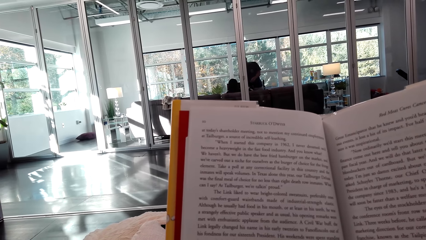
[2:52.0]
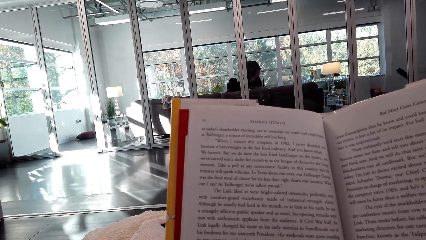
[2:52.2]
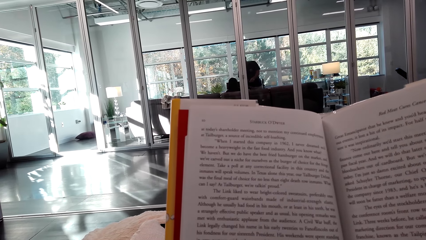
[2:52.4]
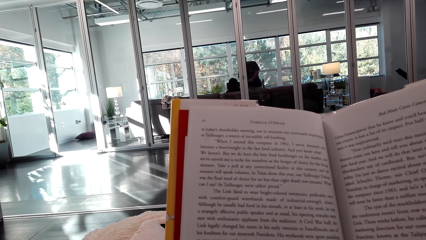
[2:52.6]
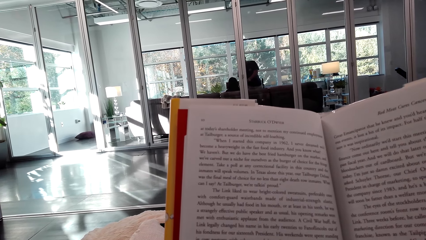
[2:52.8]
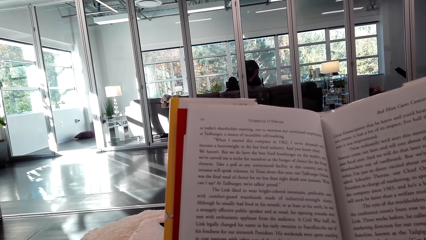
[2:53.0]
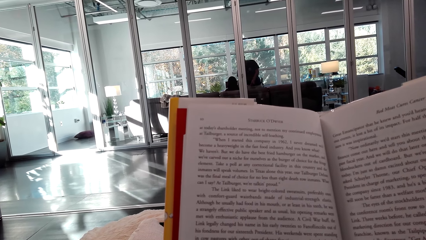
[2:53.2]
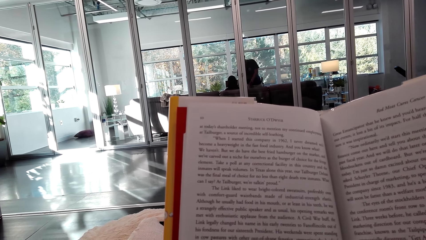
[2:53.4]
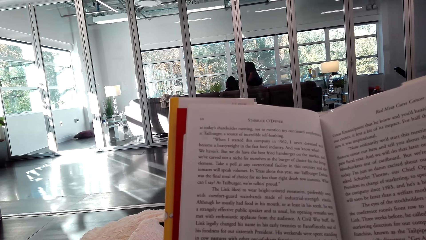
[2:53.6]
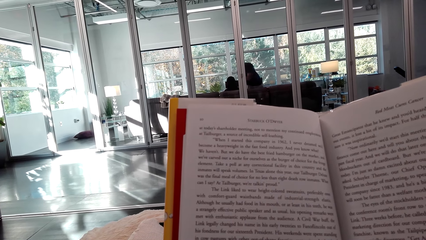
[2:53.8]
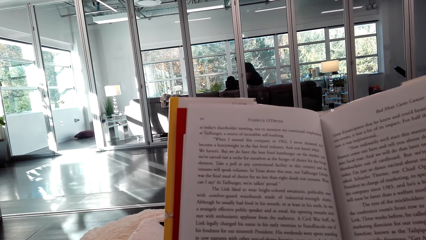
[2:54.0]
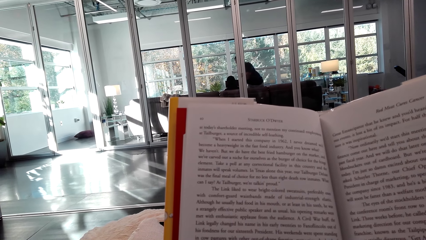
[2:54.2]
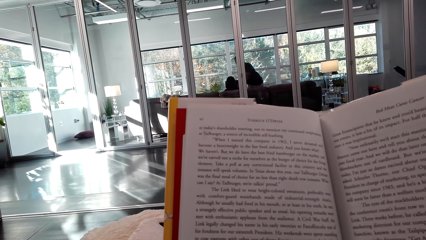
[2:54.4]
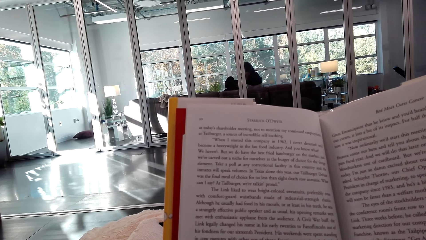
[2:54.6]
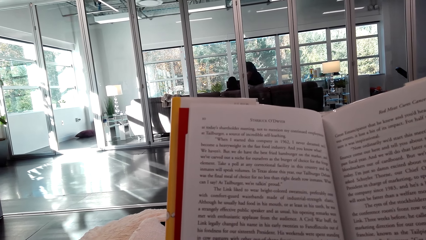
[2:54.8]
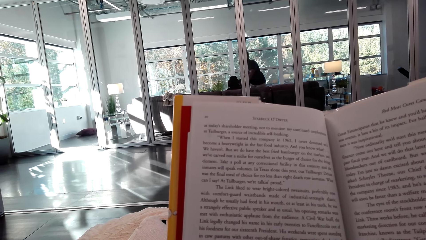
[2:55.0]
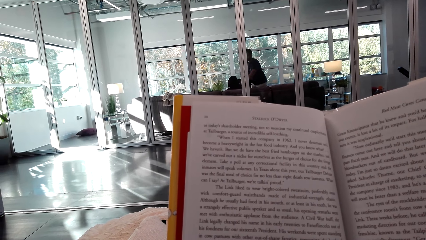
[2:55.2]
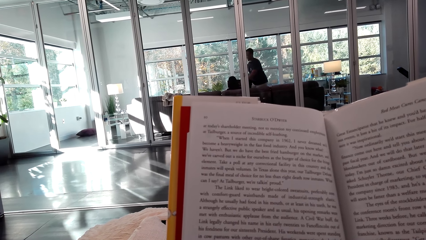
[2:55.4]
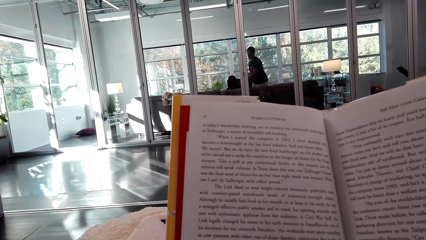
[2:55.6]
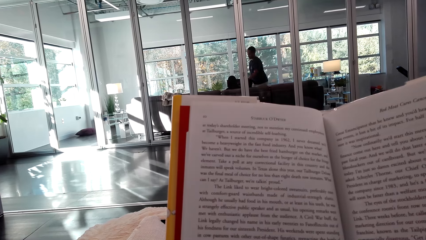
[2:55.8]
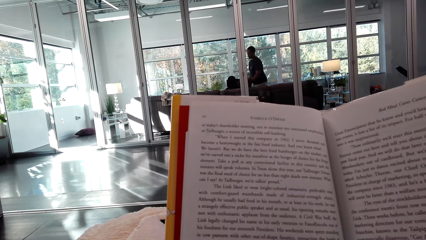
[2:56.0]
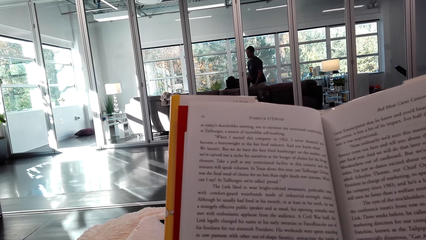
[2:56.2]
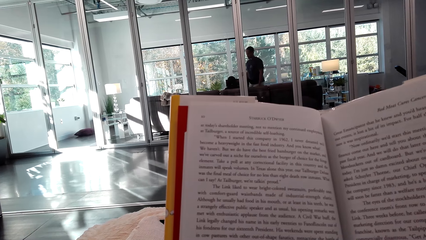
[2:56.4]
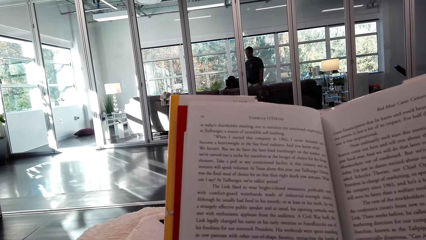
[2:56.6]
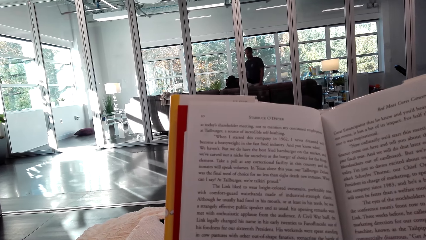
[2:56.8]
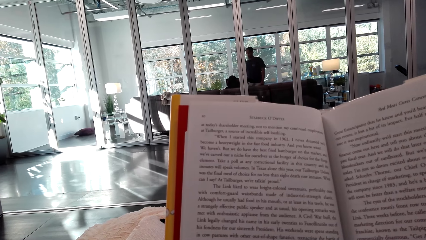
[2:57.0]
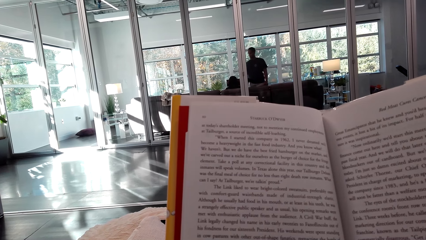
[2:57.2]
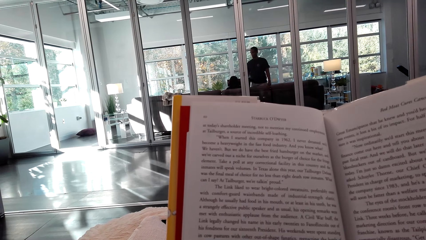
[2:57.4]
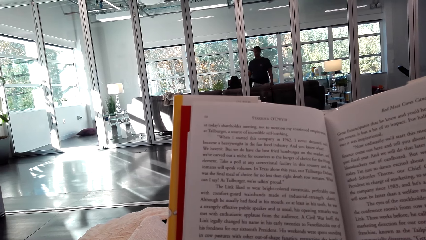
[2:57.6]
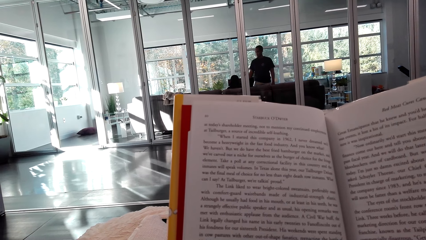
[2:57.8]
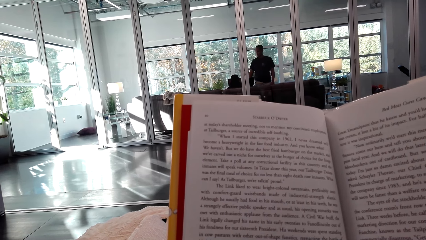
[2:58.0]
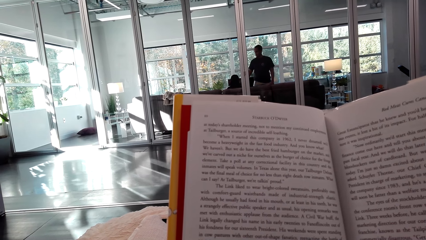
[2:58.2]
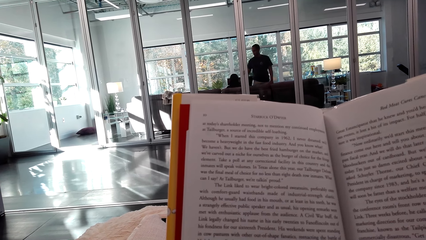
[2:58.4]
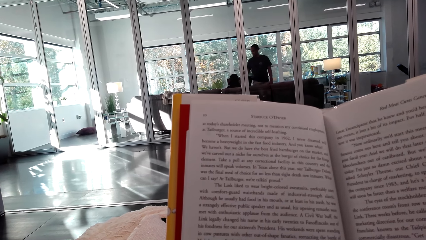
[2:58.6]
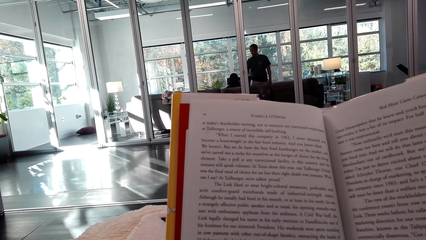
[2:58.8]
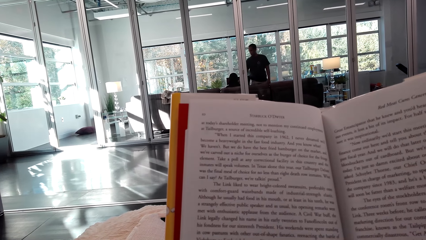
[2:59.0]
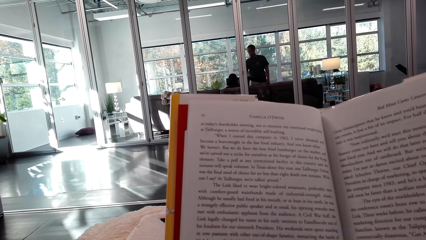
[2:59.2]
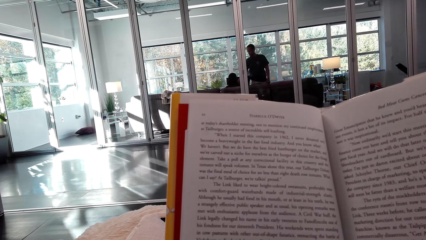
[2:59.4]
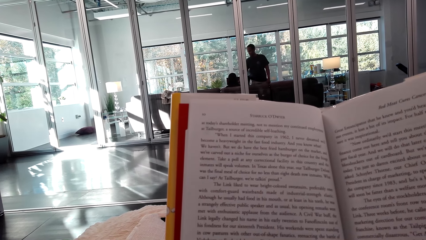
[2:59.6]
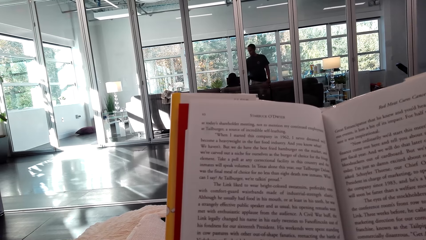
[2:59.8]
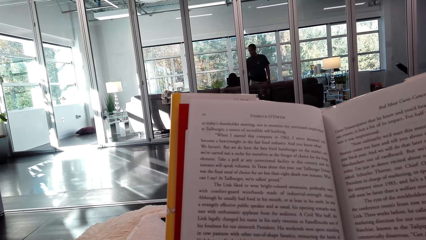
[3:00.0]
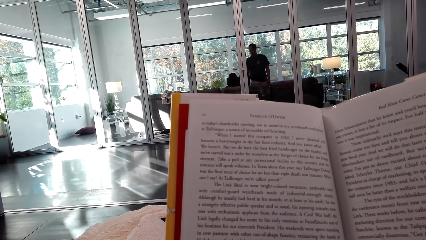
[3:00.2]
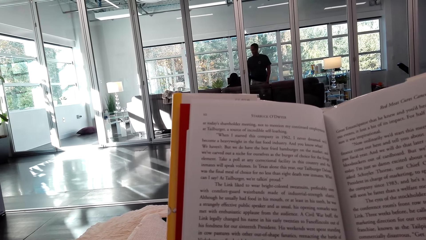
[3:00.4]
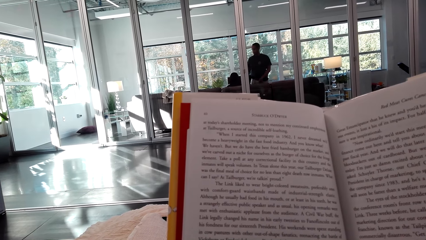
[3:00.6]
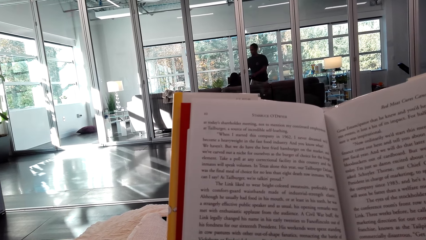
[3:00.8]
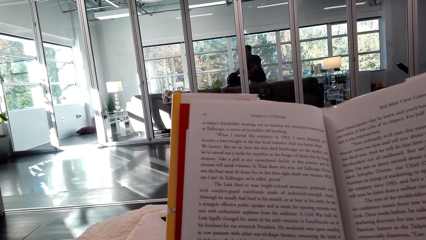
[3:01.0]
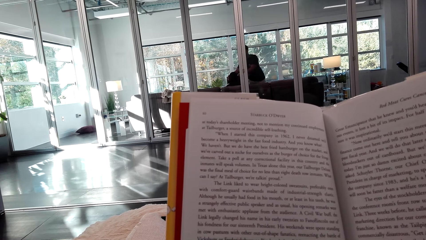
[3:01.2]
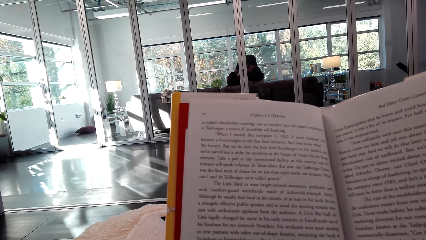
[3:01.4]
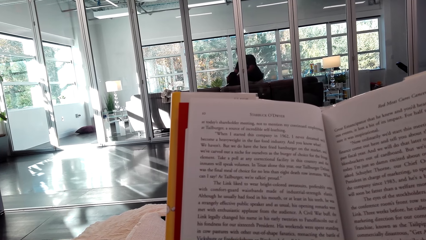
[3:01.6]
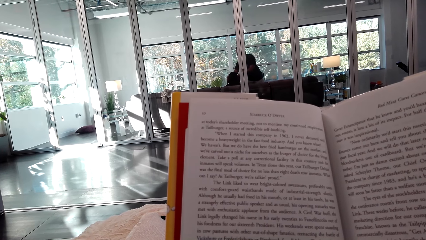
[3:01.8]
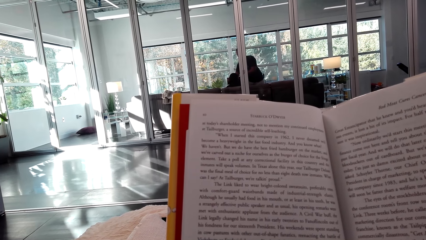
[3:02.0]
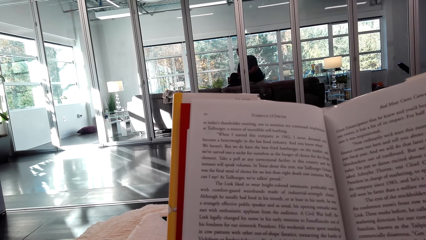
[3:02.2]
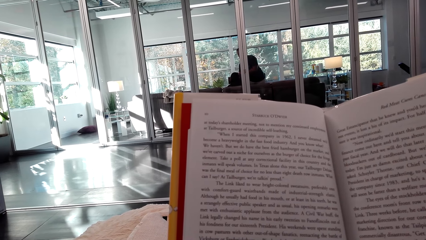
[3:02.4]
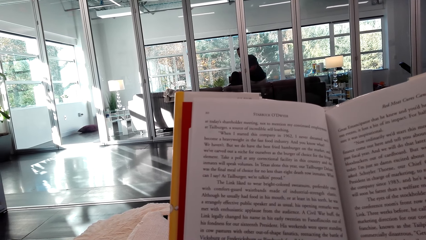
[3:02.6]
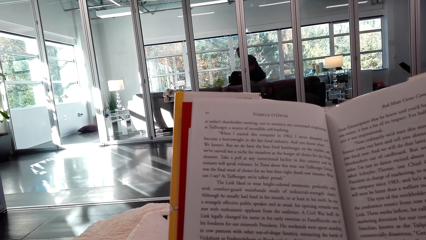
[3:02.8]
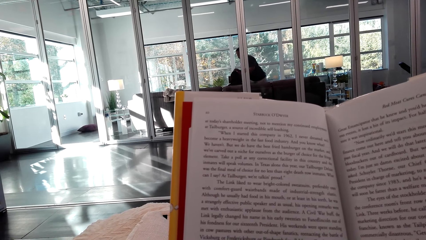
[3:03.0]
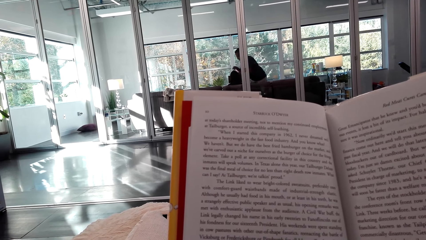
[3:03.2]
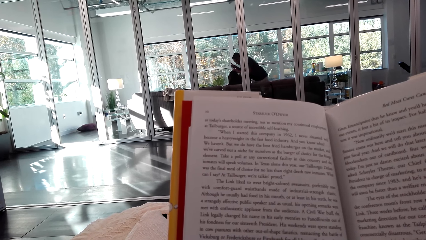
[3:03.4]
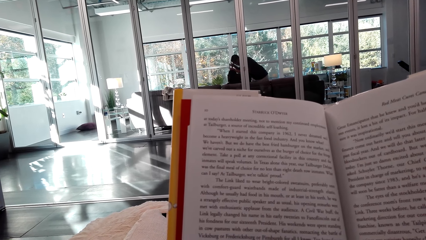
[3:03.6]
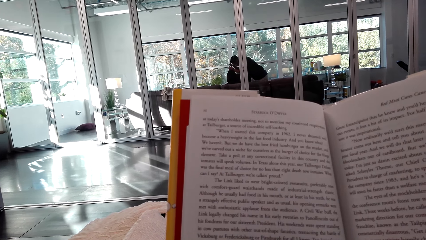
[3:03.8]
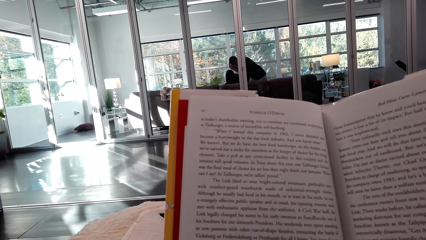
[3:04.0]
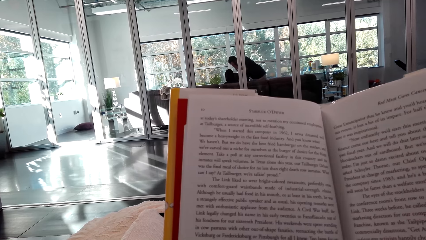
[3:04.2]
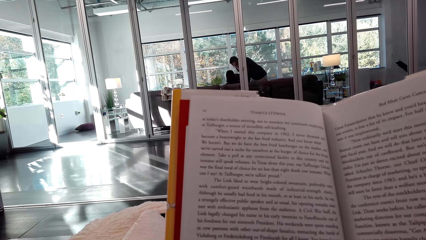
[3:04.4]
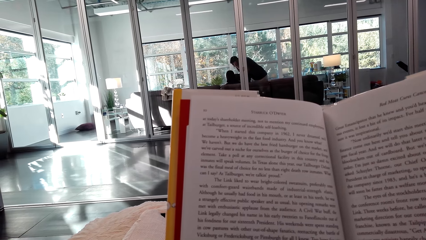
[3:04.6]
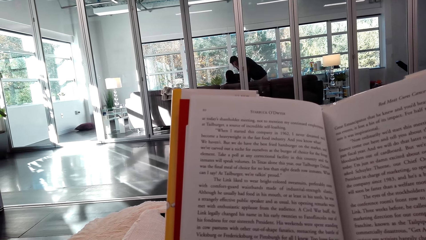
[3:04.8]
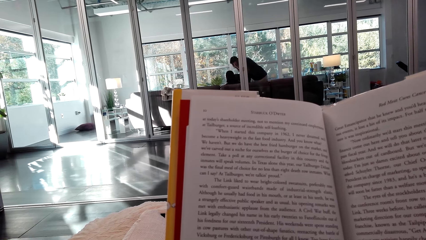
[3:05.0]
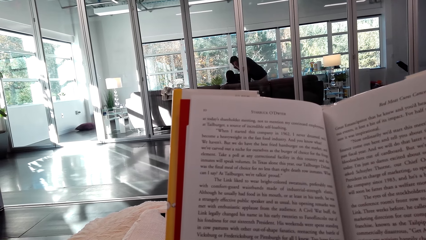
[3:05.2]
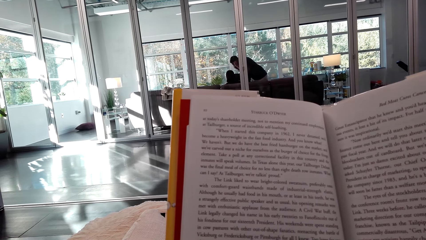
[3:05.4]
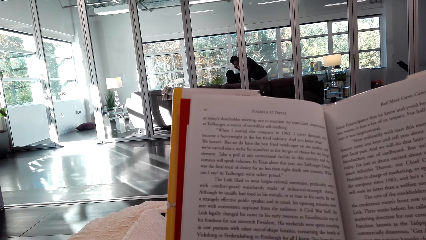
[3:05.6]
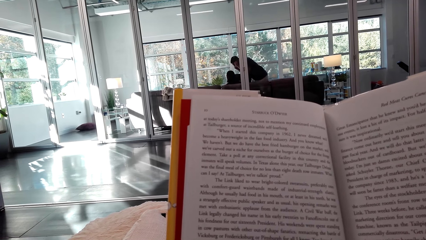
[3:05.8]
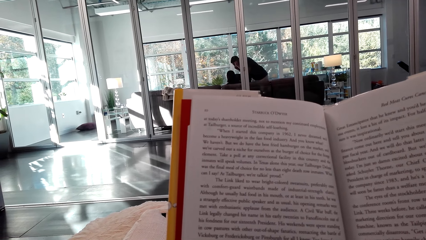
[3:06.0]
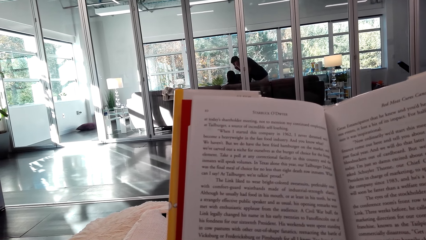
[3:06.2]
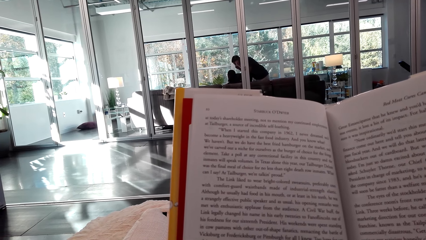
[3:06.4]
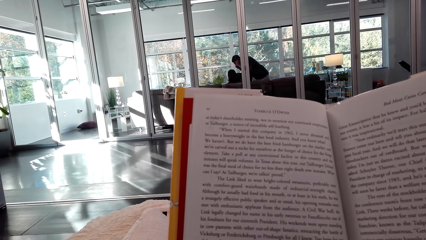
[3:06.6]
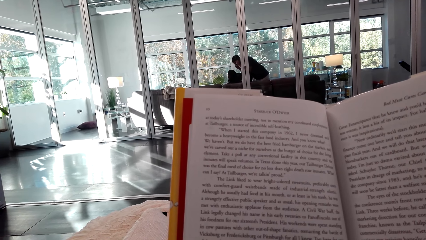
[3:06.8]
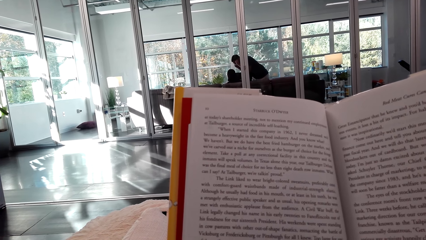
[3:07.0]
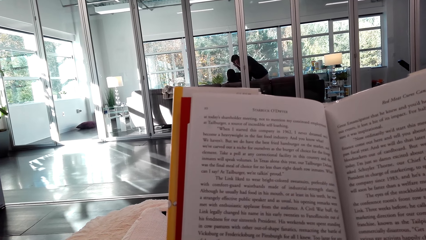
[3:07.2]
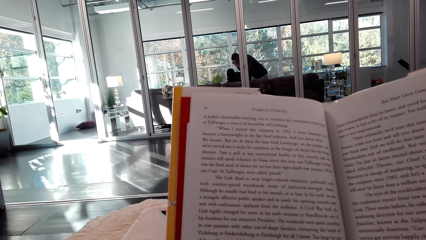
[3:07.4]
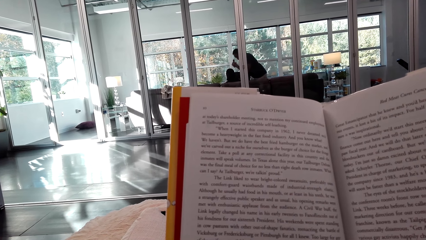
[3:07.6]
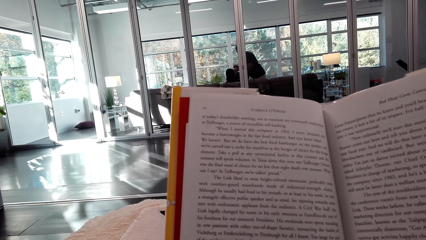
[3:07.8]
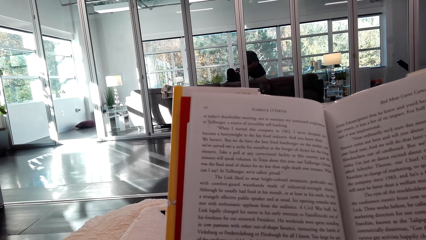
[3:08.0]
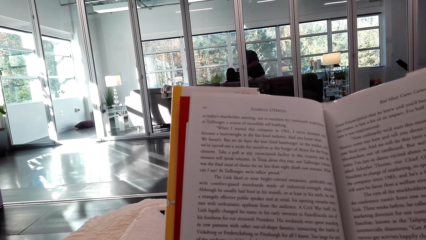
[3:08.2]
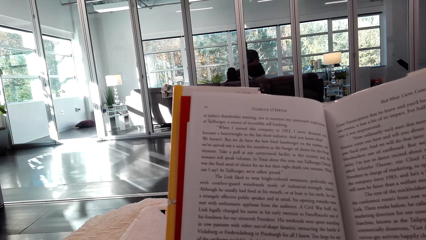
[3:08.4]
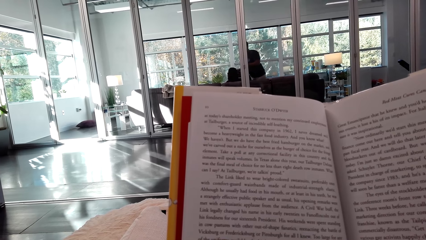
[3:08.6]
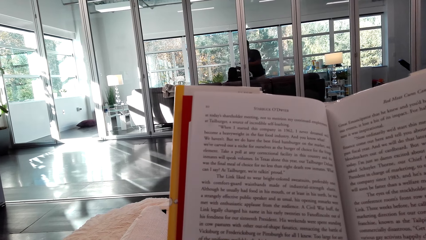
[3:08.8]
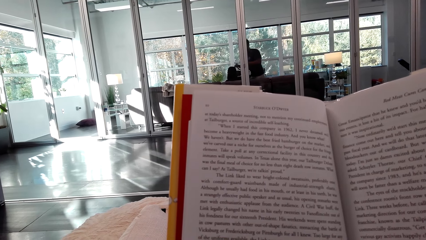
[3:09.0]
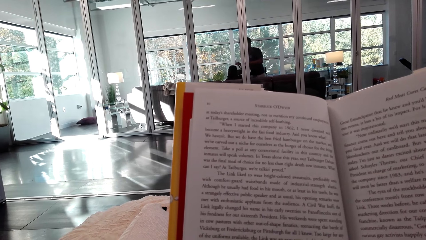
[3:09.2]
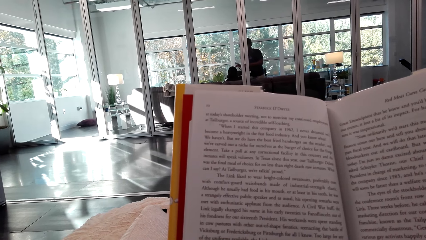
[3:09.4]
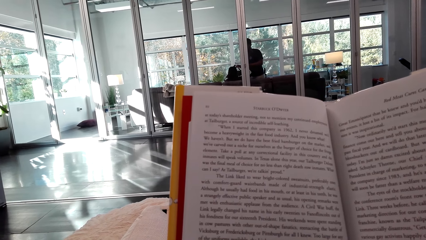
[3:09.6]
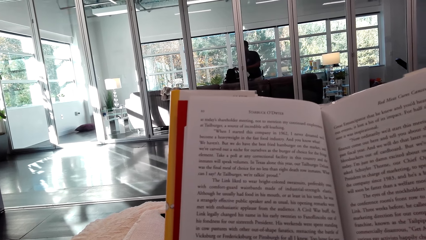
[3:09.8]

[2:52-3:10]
The camera wearer looks around a room. They read a book.
